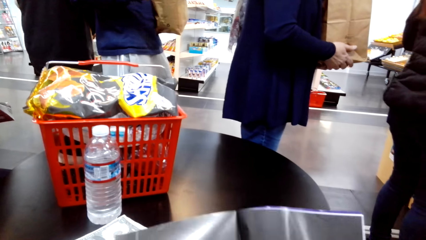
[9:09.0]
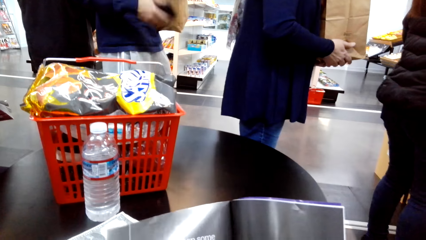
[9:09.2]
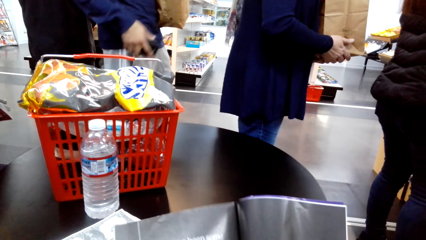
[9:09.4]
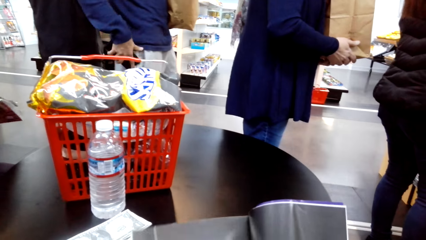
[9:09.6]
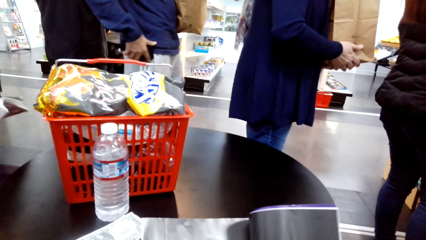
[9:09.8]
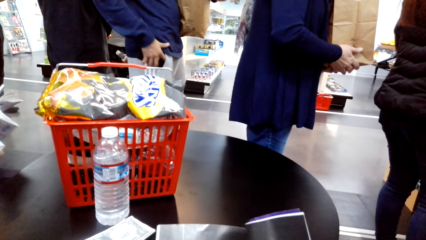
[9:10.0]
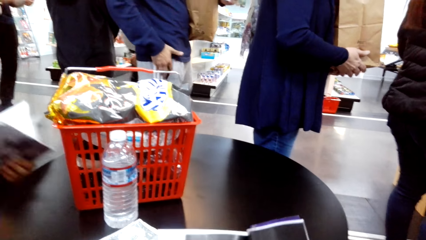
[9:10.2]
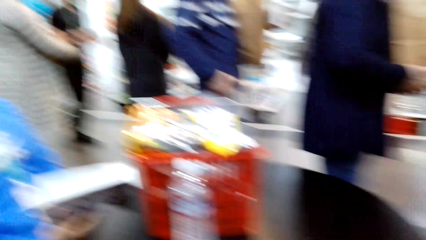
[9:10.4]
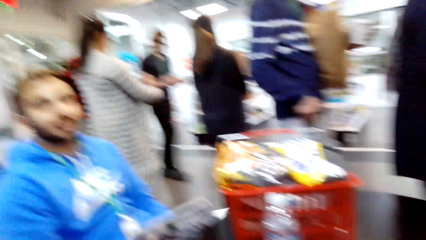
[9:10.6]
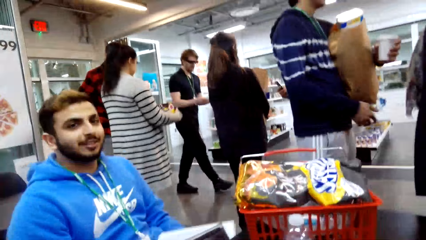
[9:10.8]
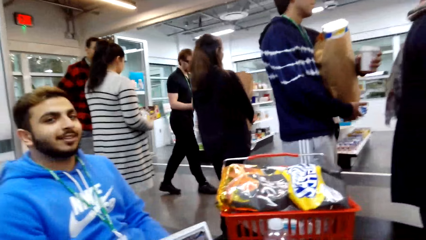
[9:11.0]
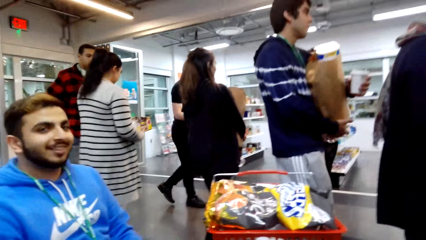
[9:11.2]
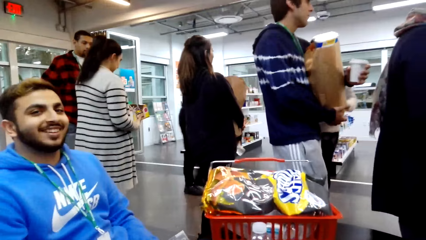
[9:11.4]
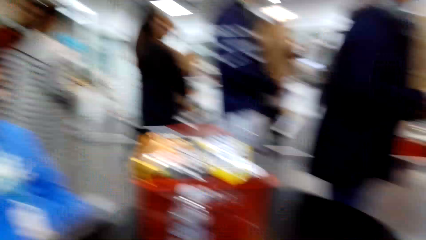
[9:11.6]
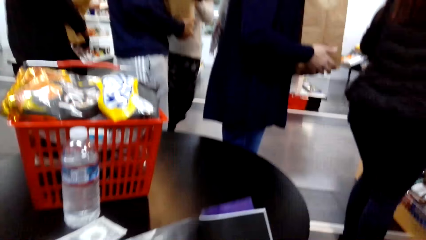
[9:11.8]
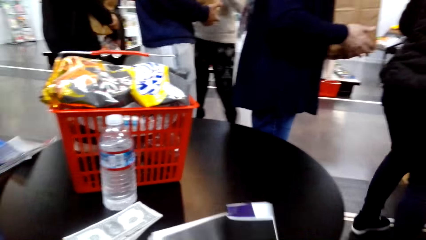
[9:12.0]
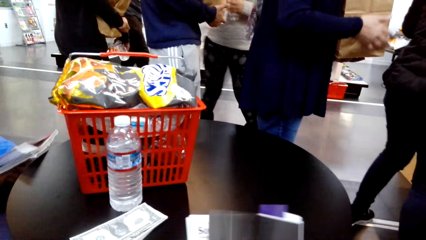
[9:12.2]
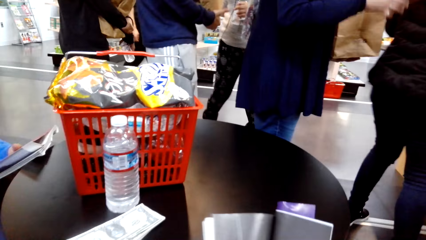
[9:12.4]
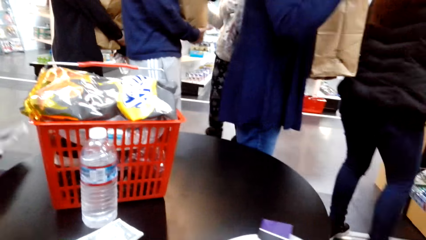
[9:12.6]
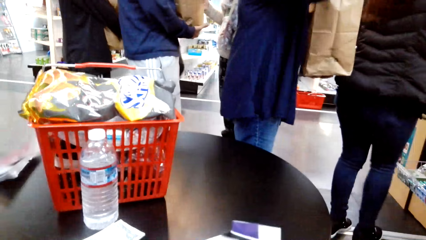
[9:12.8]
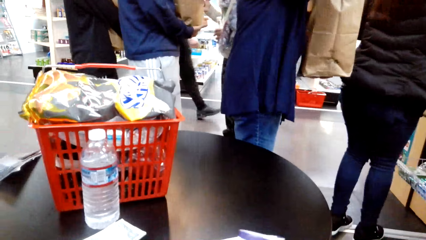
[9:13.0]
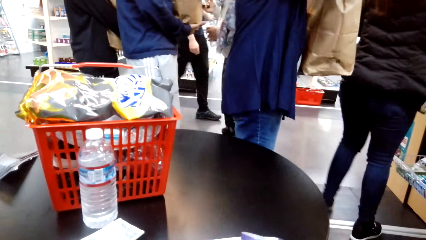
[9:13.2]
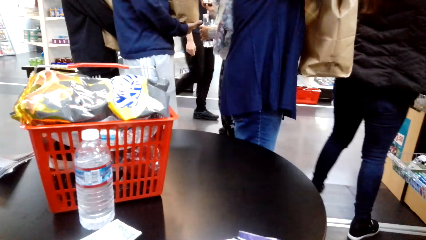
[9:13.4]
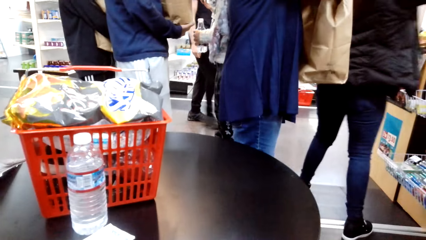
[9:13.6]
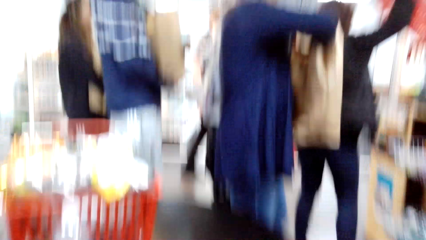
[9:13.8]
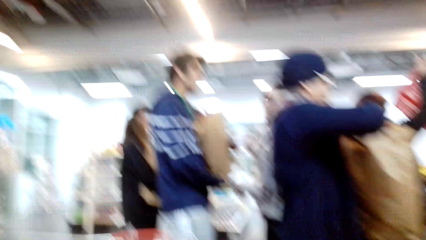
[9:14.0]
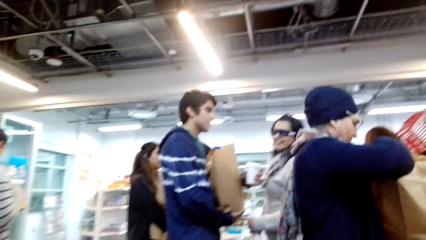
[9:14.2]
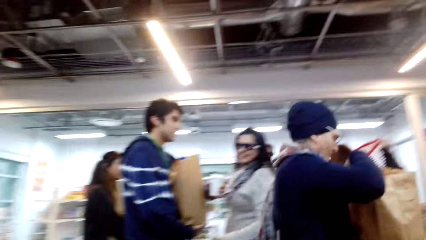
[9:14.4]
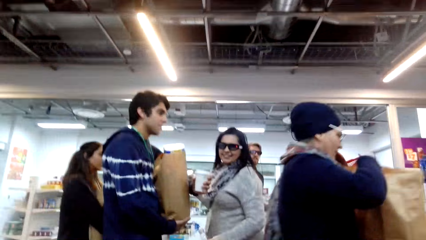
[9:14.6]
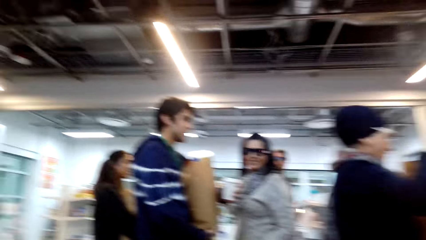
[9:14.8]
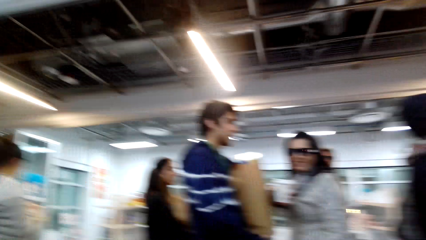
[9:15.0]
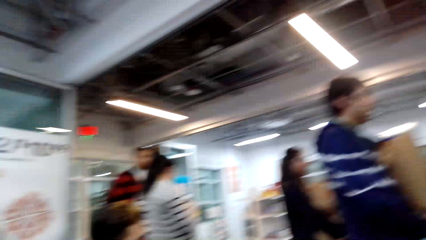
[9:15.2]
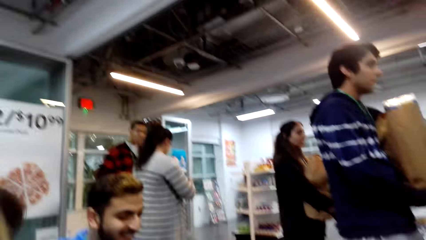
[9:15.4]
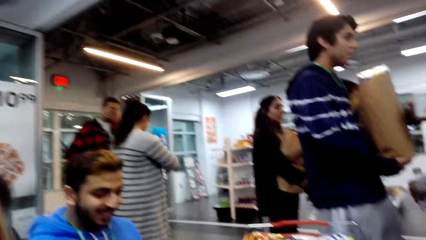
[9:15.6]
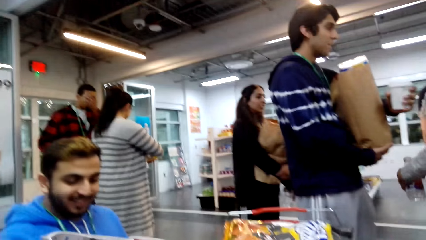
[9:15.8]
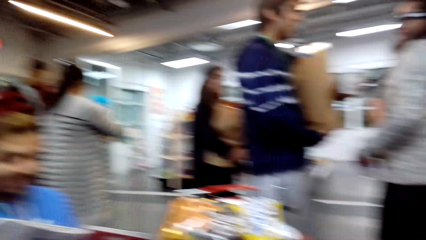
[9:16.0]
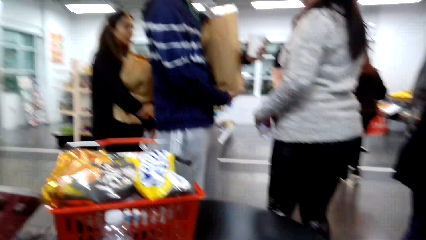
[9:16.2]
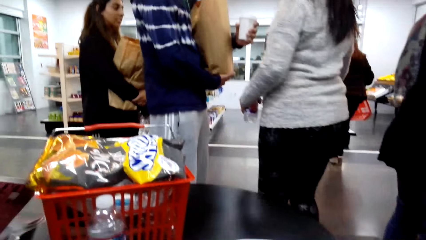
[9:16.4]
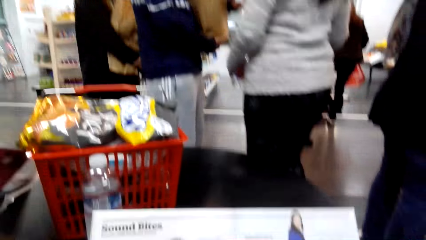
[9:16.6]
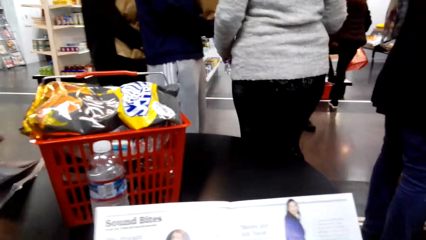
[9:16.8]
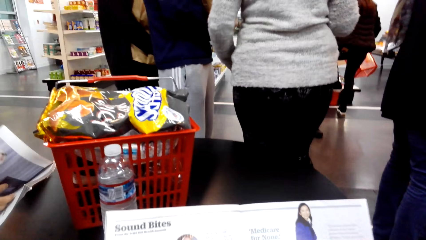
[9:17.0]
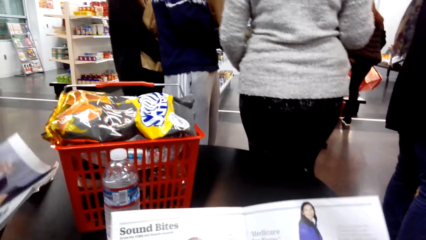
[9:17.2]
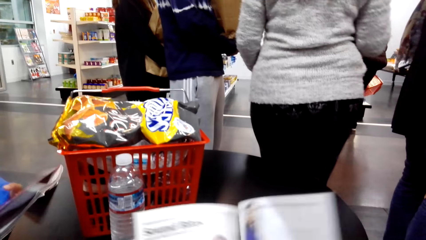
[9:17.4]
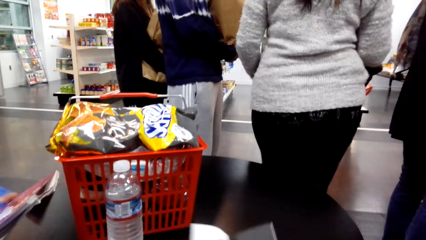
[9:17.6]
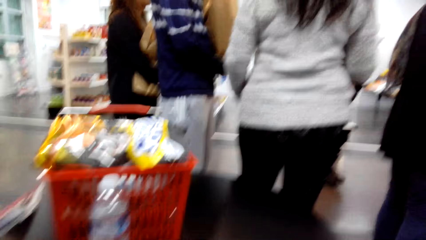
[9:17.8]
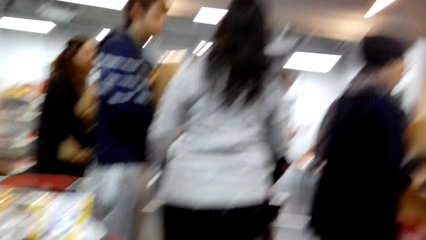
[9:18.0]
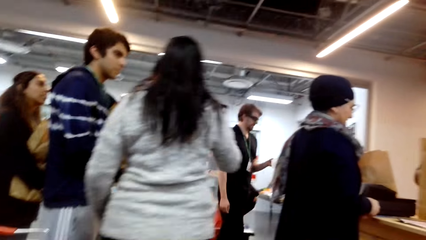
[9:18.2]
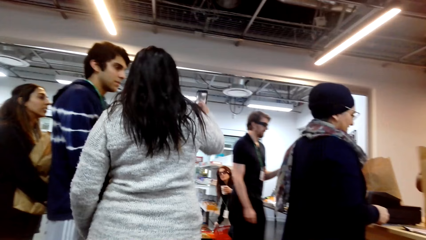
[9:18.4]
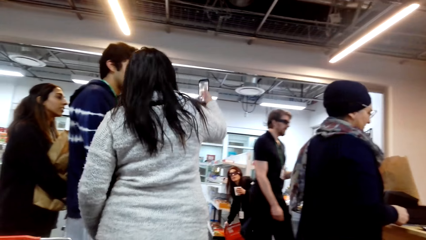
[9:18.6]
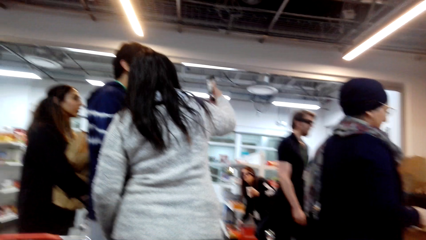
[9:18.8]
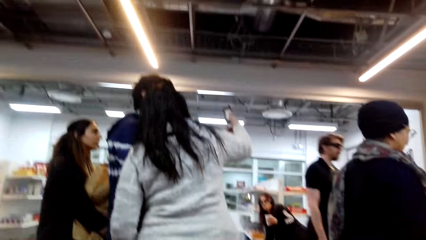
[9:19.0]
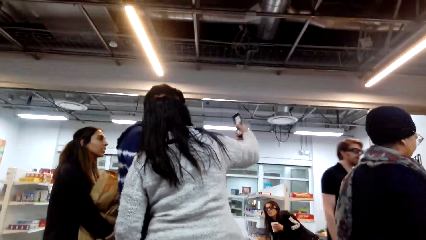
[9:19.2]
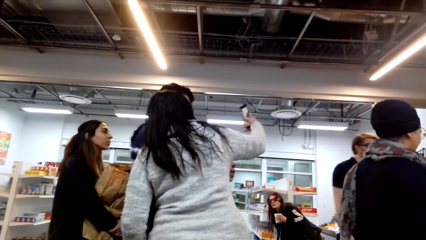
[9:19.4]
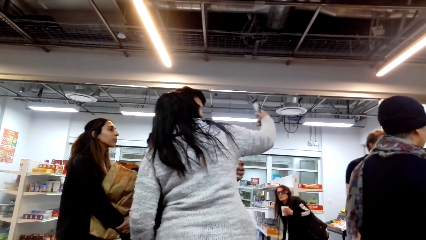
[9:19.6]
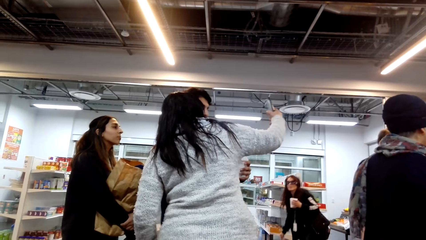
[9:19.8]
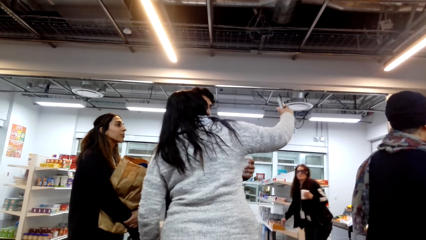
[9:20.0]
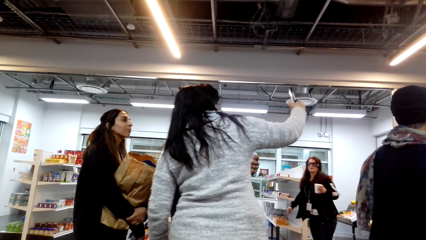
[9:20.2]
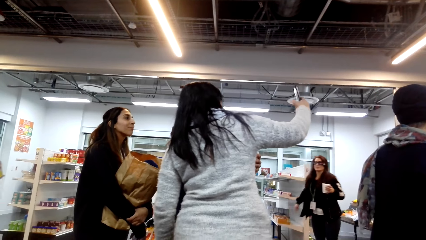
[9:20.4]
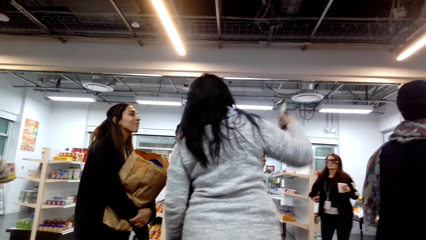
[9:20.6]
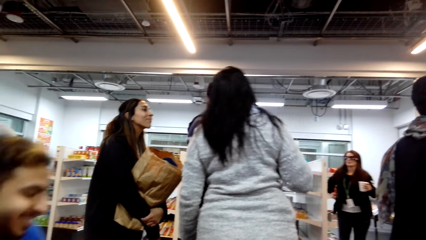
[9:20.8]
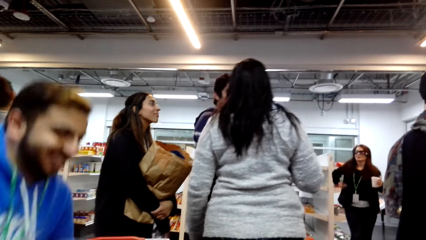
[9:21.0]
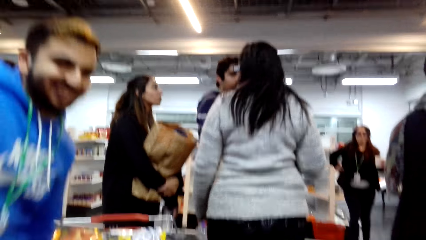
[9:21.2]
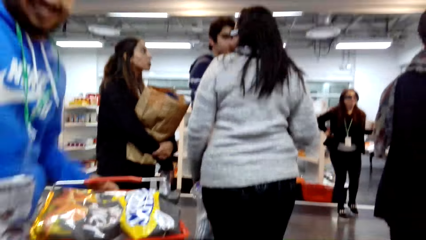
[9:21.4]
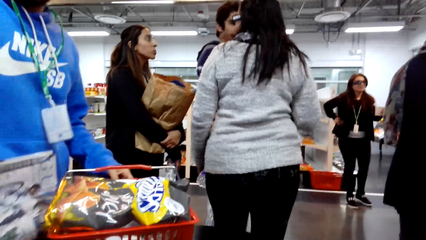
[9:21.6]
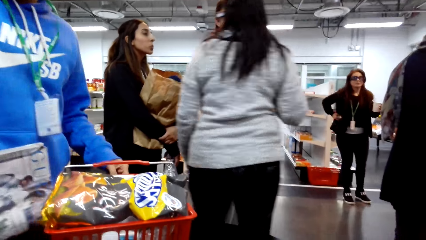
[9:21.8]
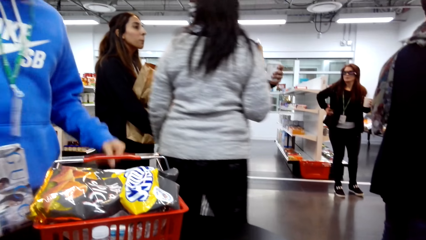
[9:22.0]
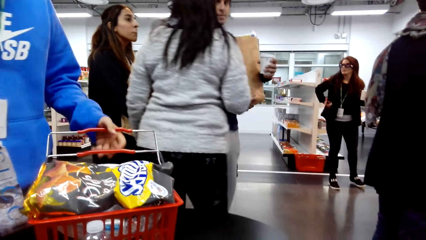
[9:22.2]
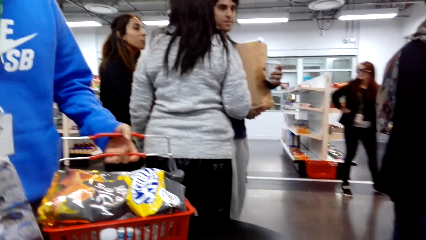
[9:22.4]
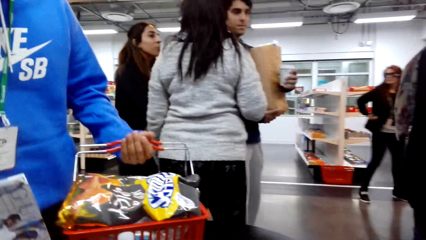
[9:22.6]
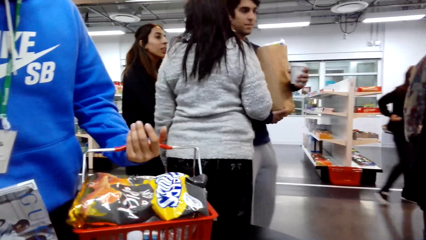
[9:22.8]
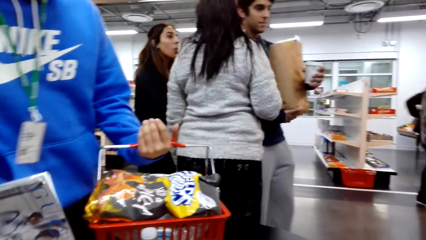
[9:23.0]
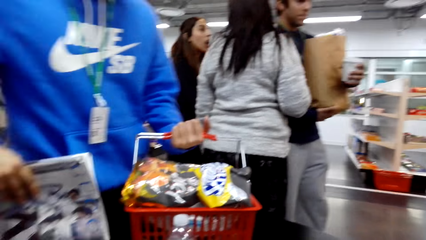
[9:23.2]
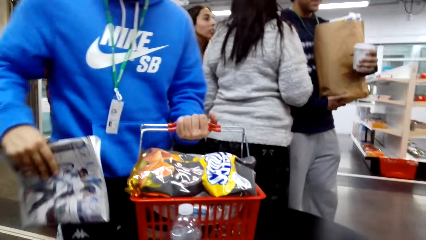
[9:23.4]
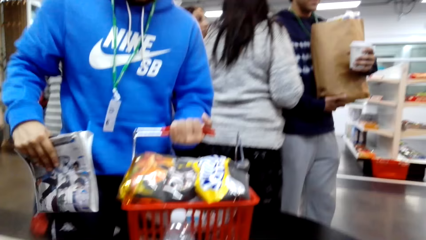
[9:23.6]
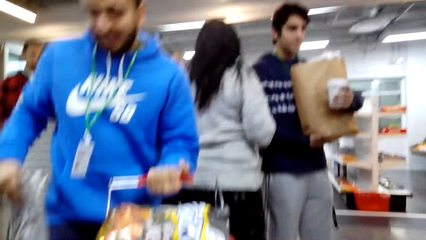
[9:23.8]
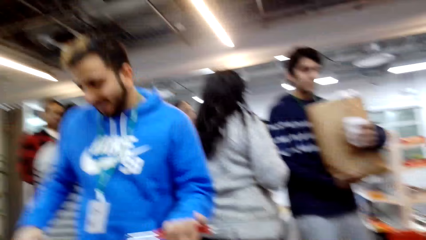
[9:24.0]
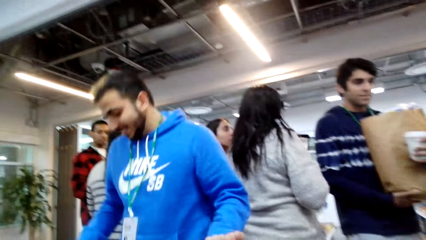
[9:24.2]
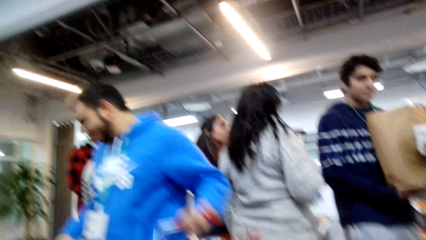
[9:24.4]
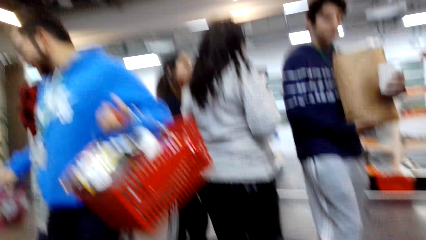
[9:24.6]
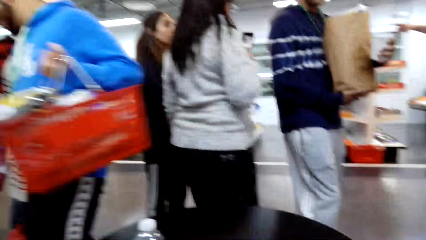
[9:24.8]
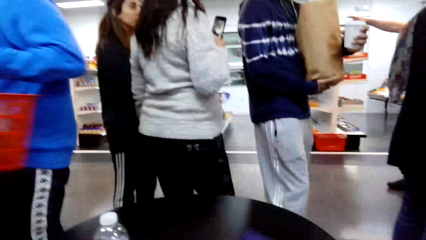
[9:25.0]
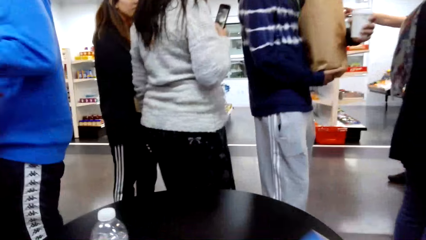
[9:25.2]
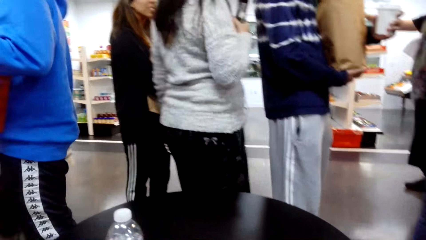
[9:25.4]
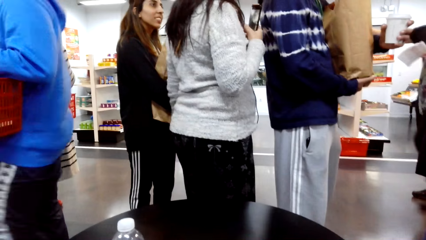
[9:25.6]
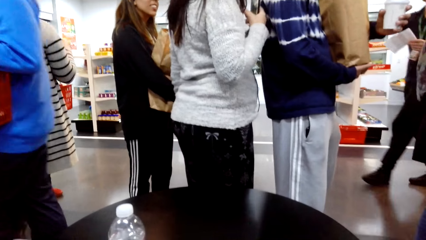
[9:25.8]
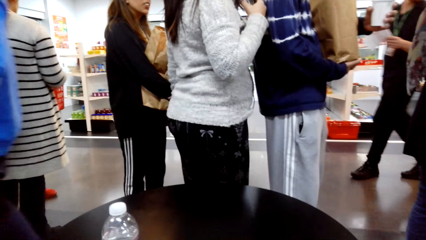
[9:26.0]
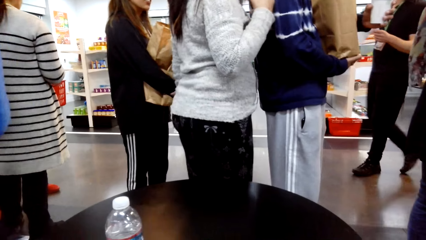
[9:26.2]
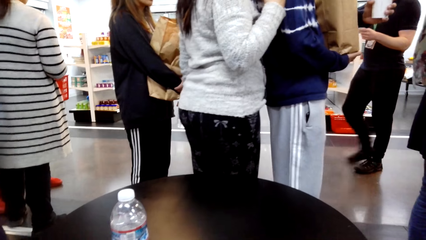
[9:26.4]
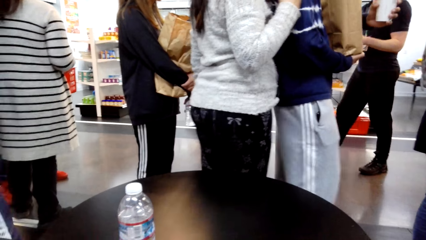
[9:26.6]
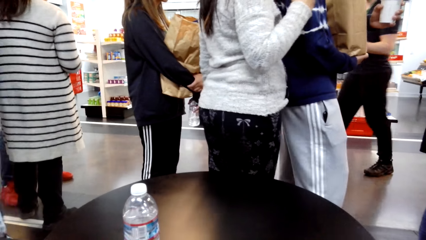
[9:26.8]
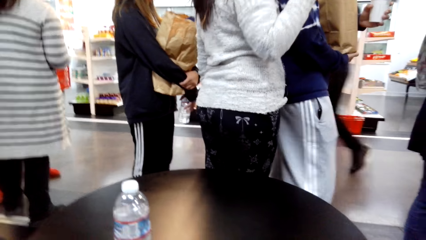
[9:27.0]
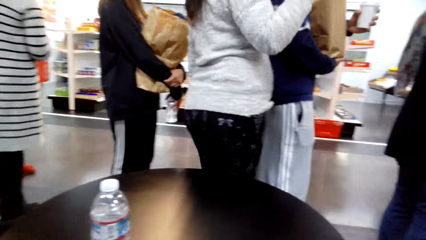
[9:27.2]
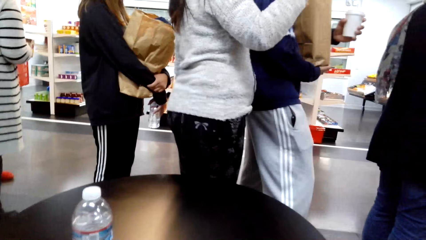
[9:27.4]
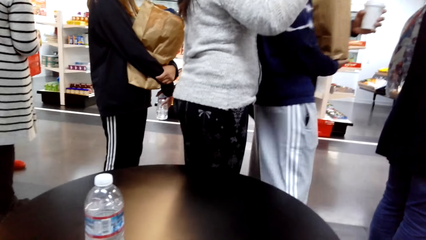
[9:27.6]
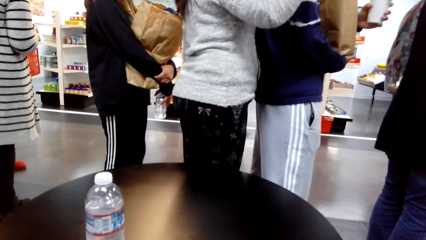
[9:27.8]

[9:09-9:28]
A man dialogues with a lady. Another man reads the novel. The camera wearer dialogues with the first man. The other man stands from the chair and takes the tray from the table.
